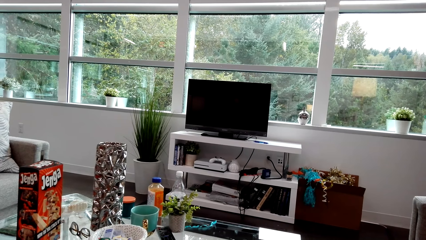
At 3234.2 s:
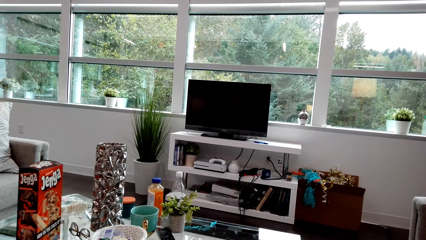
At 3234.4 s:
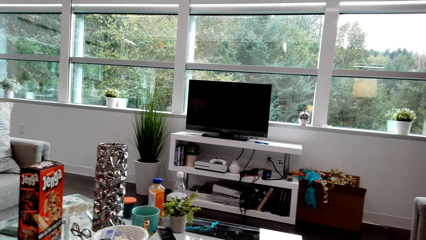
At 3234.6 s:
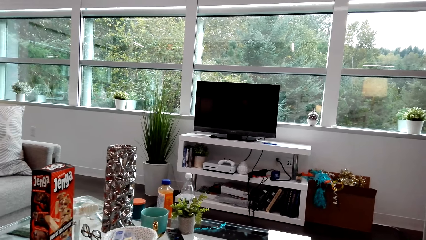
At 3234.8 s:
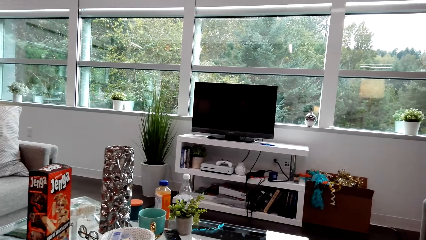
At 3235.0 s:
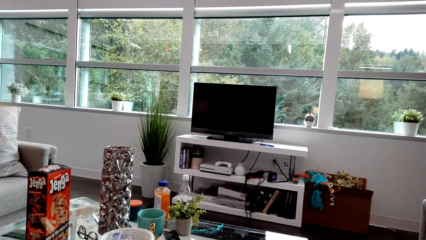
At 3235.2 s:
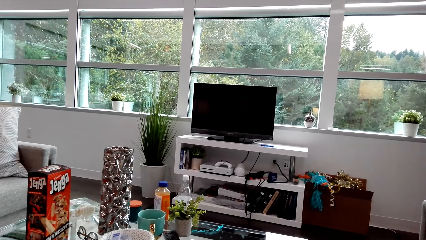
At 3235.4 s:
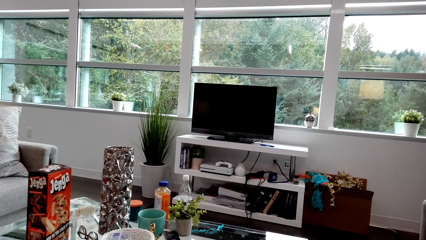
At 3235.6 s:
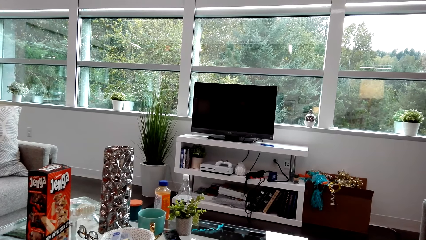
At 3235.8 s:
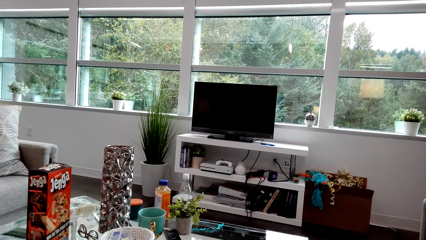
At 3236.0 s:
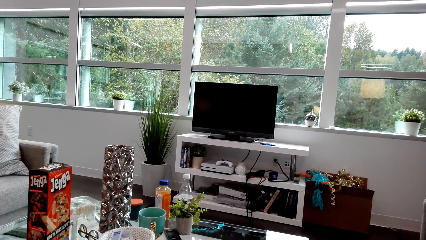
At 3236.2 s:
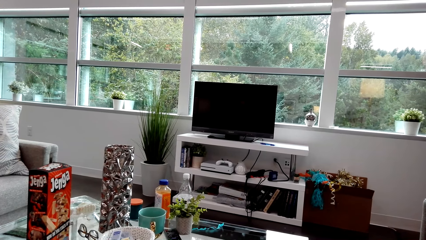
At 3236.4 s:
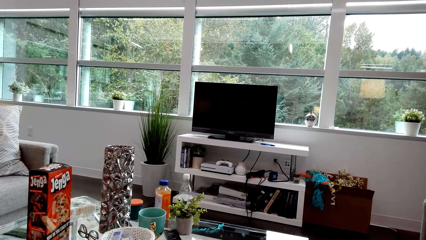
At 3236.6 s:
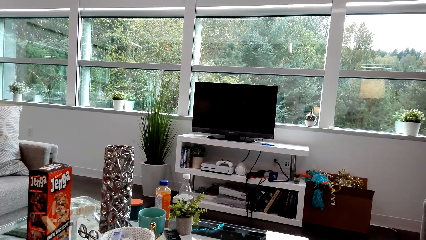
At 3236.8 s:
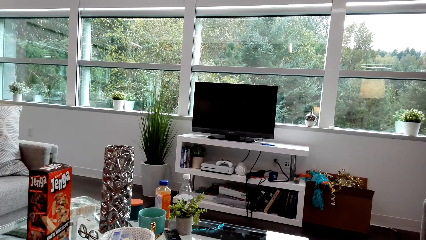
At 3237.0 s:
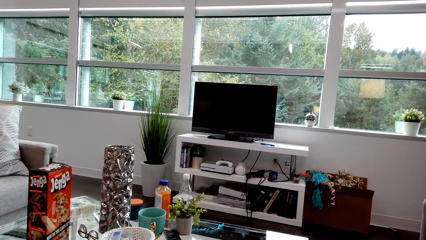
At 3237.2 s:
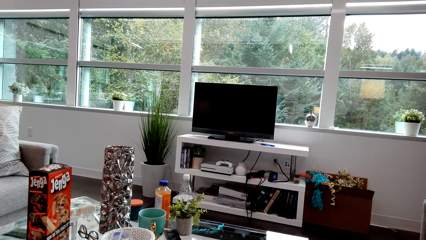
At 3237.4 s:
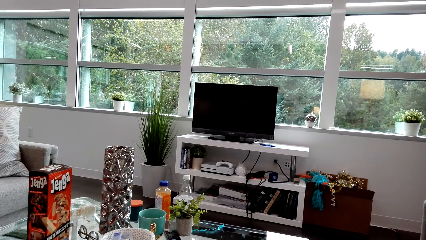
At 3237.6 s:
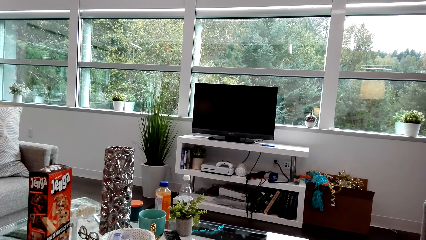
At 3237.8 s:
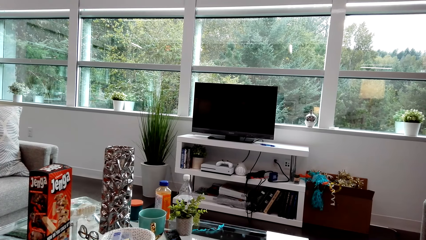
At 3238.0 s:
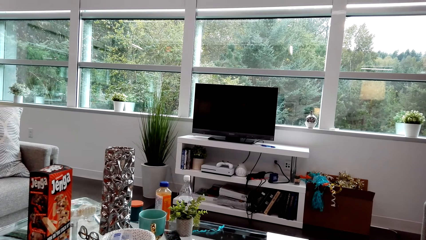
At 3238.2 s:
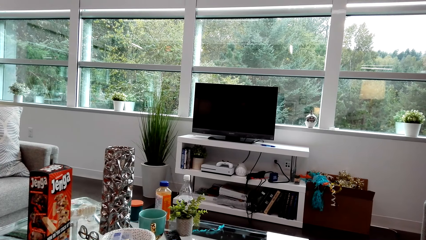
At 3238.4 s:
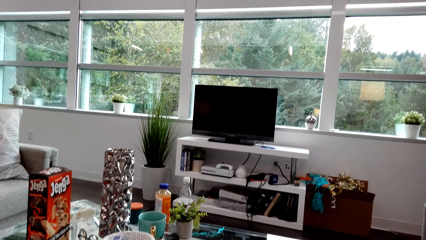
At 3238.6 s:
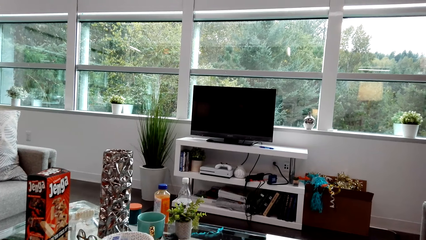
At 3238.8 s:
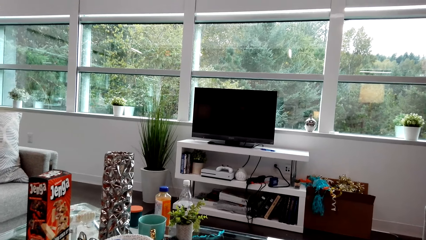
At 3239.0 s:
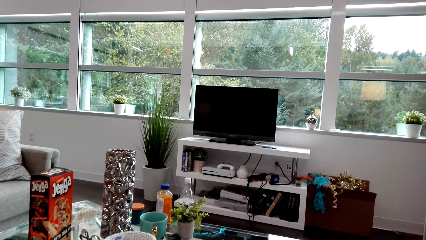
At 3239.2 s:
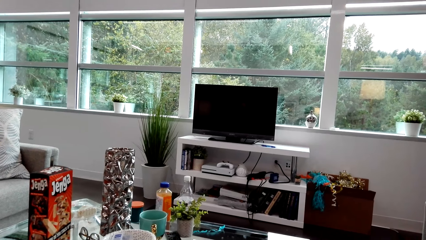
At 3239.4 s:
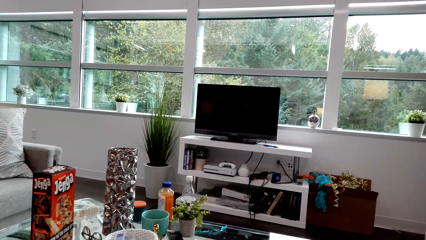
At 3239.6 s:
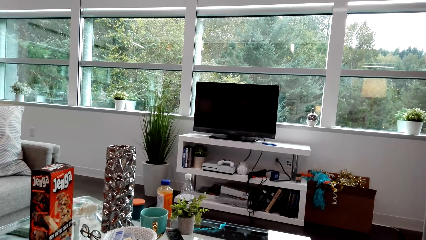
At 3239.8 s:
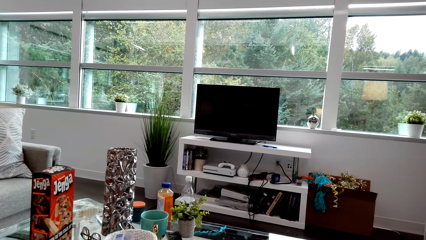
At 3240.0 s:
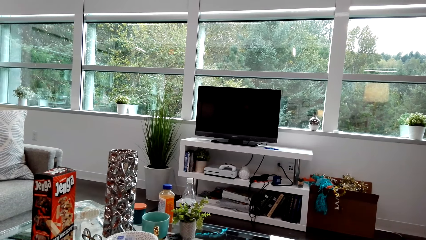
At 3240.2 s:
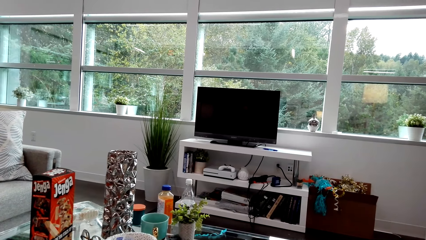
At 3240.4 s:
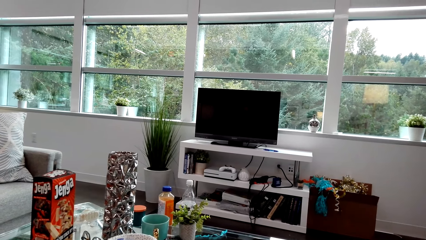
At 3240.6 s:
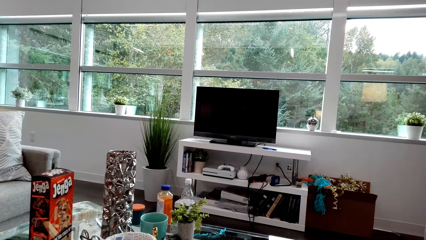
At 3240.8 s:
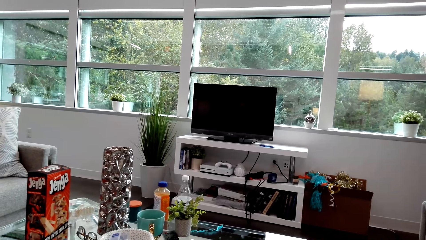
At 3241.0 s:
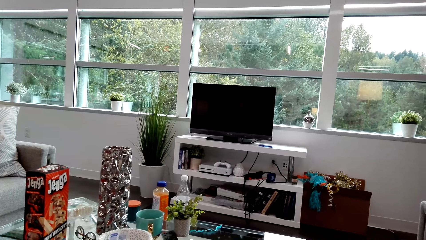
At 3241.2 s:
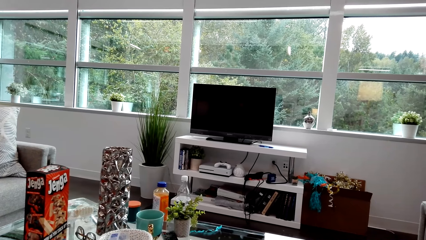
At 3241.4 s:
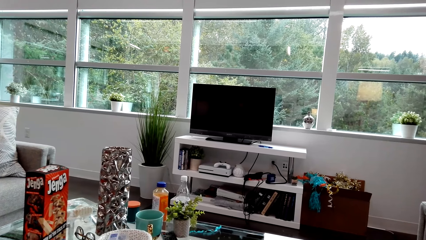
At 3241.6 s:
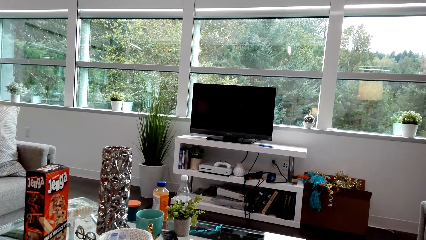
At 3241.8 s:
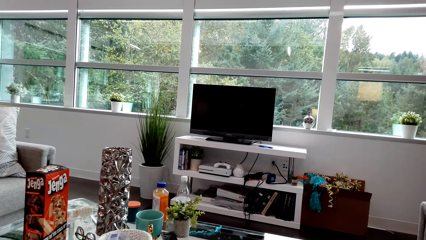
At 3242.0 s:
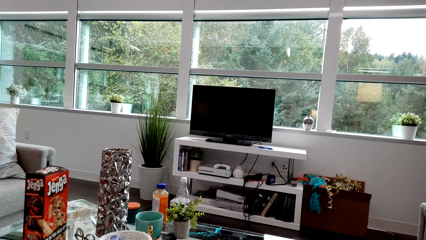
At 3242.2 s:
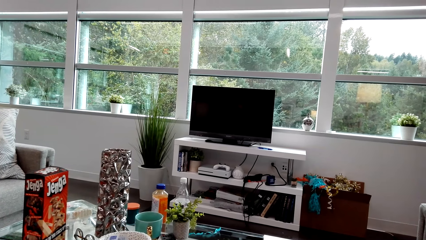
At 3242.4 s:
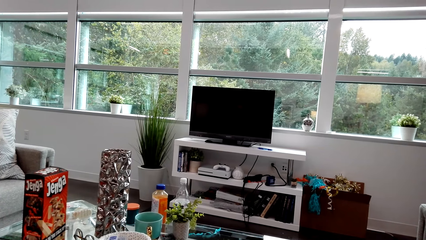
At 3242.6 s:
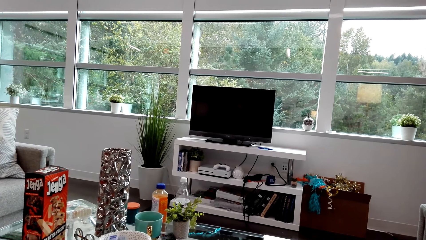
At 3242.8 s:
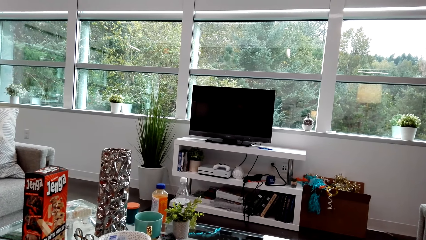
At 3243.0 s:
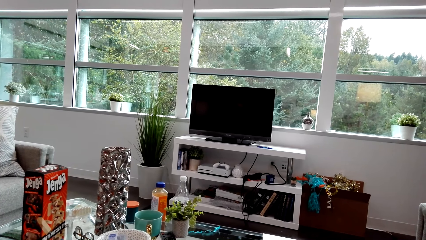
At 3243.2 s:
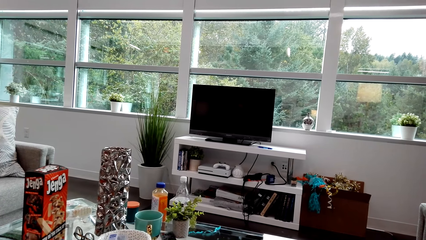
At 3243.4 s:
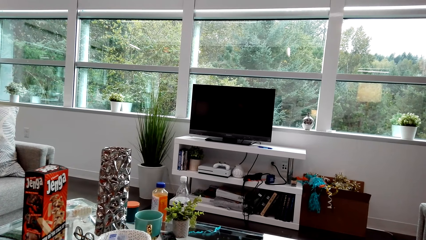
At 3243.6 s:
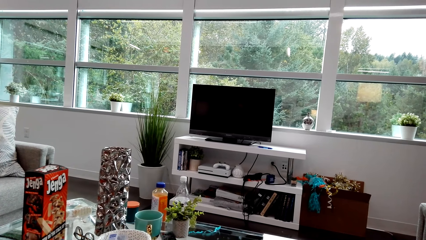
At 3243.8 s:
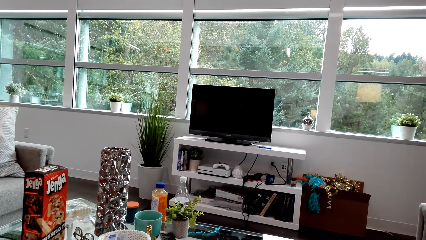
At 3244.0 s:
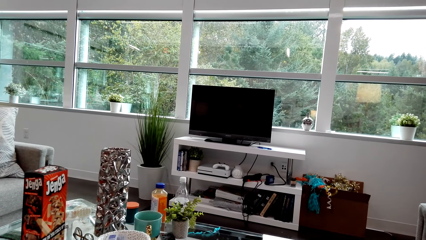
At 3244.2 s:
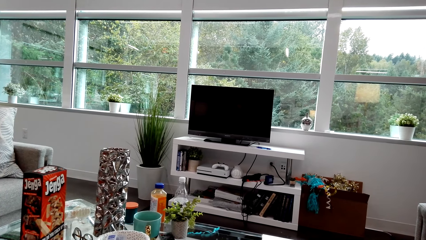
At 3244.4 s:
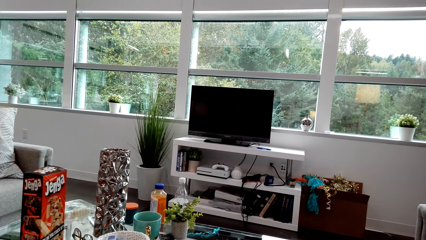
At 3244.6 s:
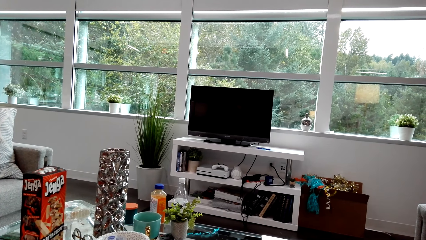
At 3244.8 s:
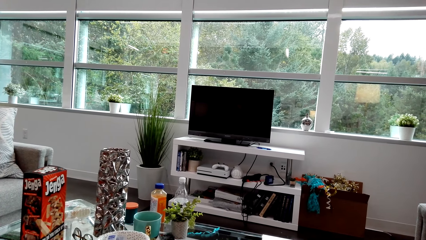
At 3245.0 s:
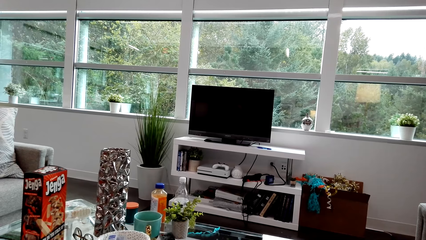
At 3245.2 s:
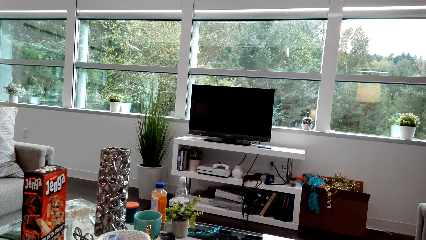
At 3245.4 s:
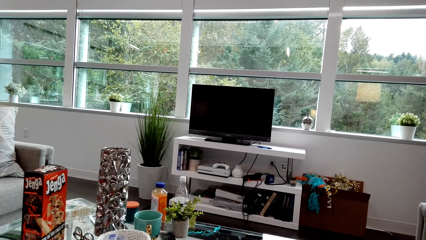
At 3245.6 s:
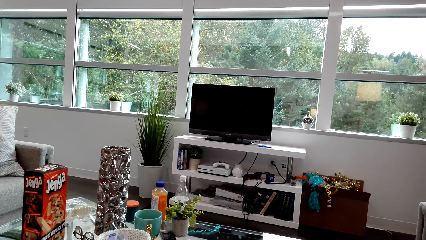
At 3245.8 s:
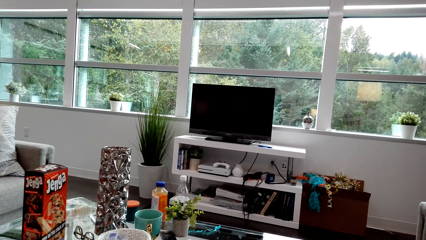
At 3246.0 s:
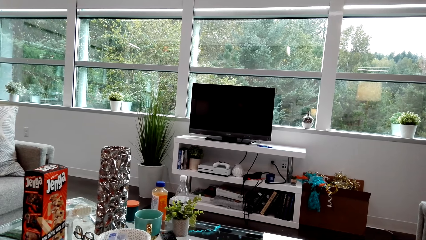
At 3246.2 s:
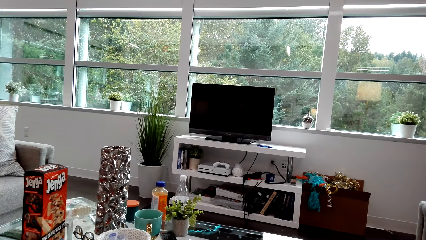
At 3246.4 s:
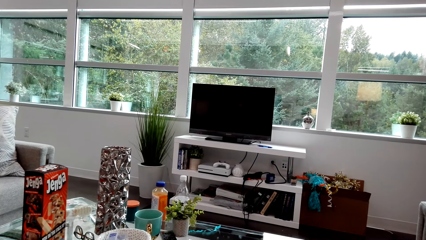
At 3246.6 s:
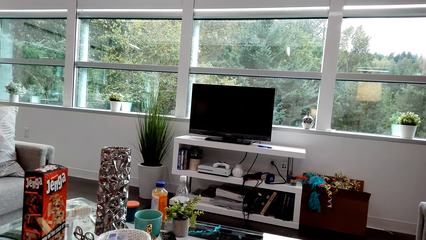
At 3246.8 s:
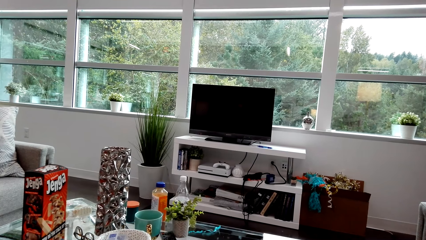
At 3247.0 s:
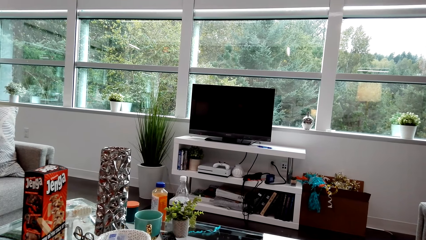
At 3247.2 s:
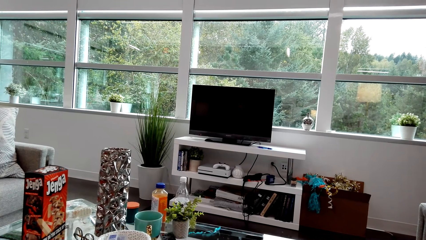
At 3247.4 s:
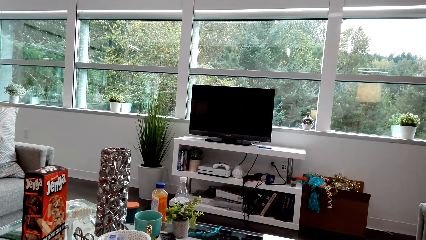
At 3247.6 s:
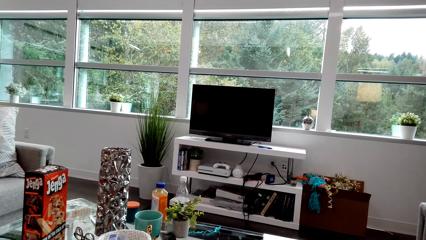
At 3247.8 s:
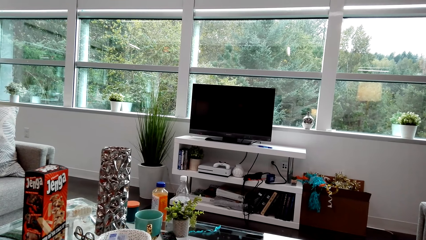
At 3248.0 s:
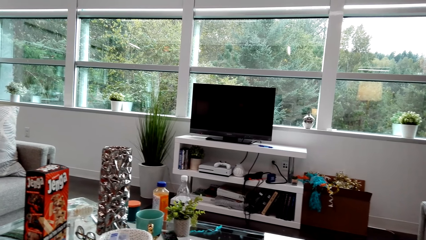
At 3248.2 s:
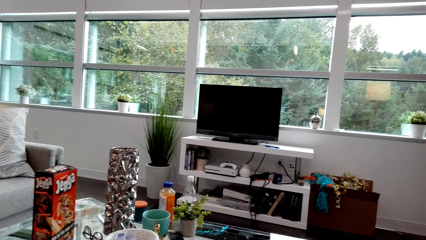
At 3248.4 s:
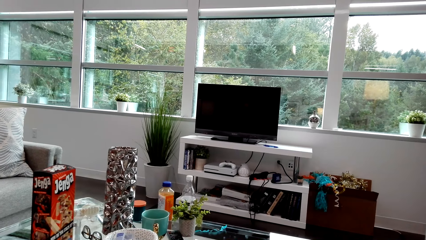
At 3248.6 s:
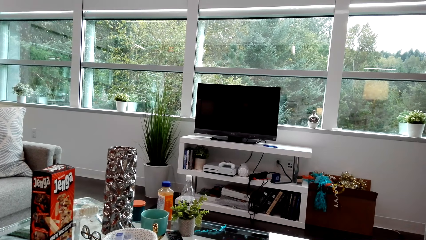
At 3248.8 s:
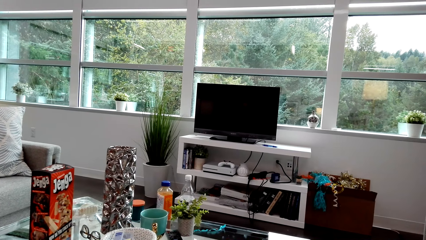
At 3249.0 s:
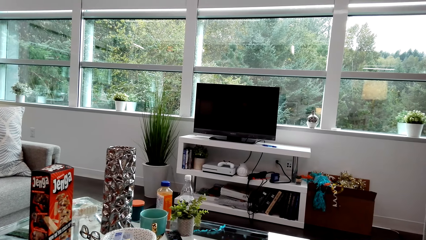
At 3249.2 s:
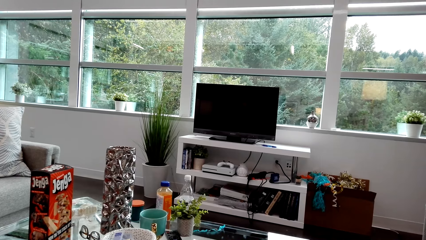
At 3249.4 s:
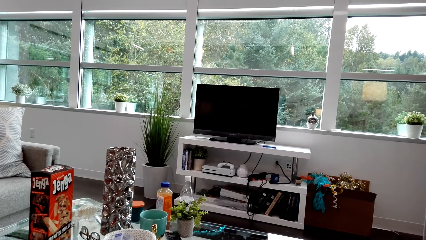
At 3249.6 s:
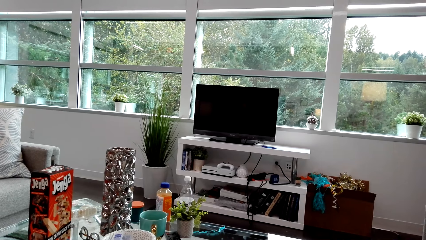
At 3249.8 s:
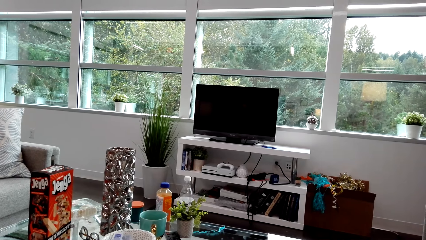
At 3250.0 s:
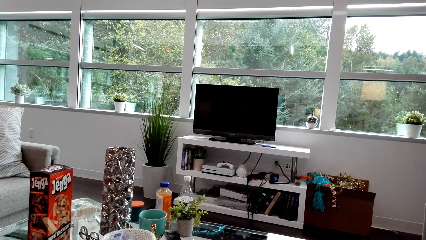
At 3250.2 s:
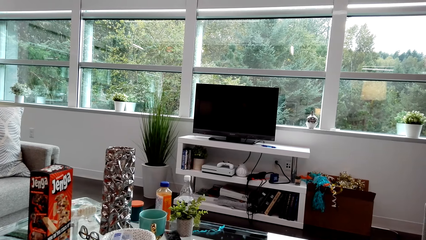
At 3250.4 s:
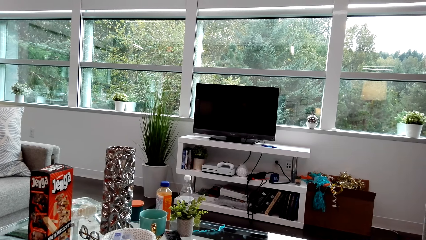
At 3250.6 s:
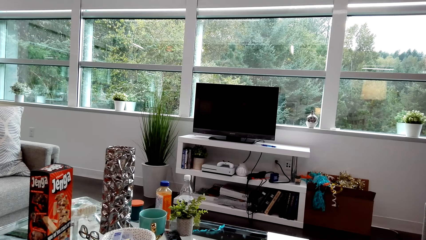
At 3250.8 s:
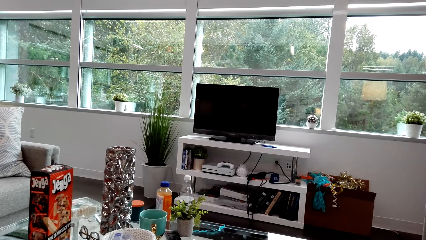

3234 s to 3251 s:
A lady laughs. The lady dialogues with the camera wearer. The camera wearer dialogues with the lady. The lady laughs. The camera wearer looks around. The lady dialogues with the camera wearer.
